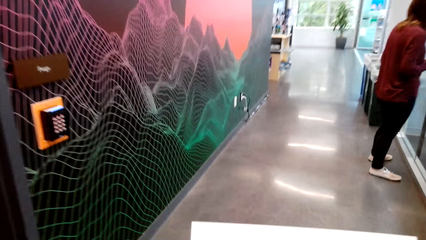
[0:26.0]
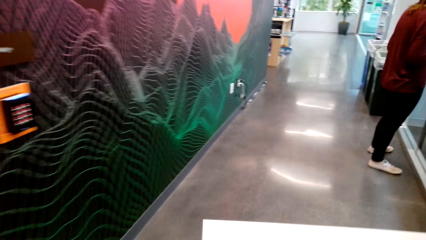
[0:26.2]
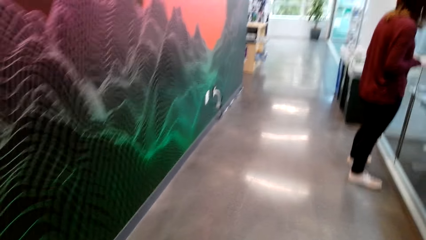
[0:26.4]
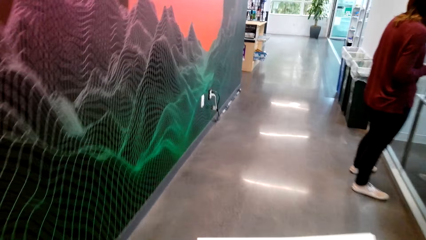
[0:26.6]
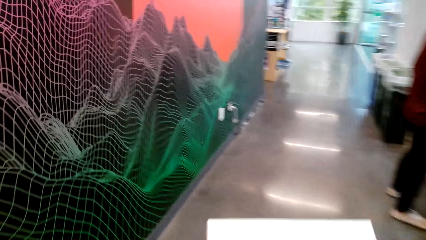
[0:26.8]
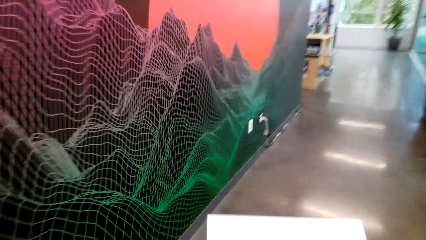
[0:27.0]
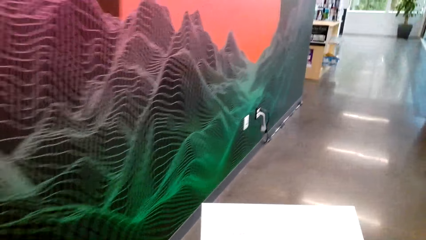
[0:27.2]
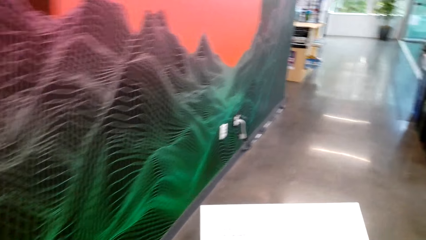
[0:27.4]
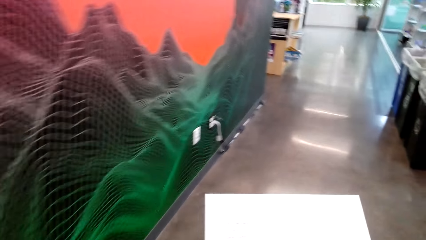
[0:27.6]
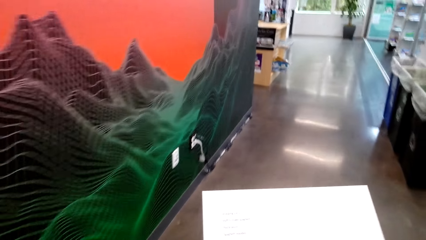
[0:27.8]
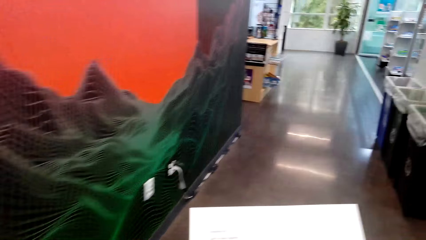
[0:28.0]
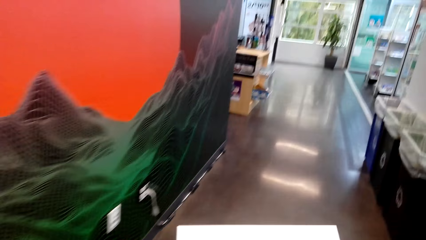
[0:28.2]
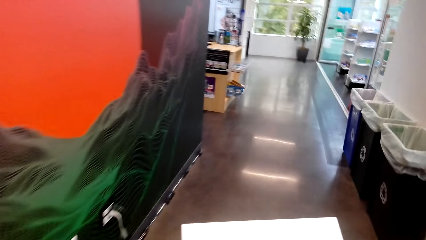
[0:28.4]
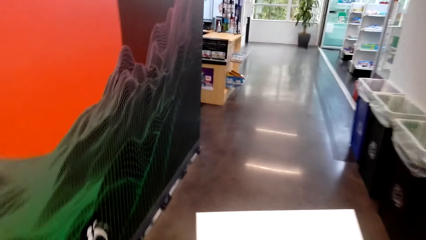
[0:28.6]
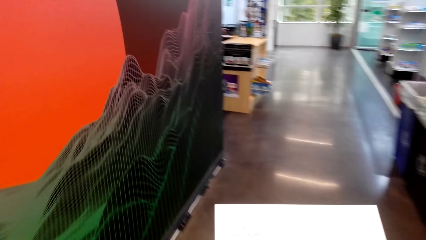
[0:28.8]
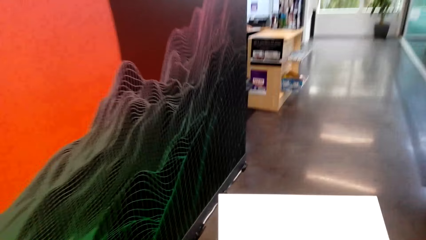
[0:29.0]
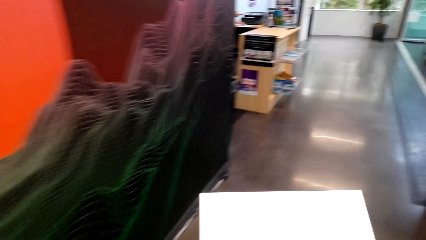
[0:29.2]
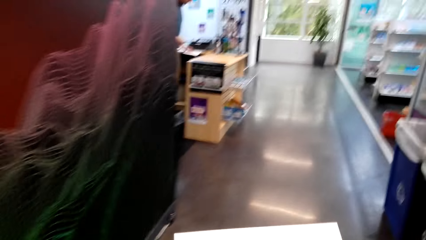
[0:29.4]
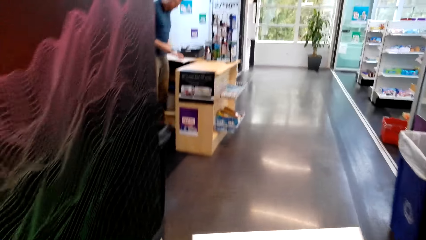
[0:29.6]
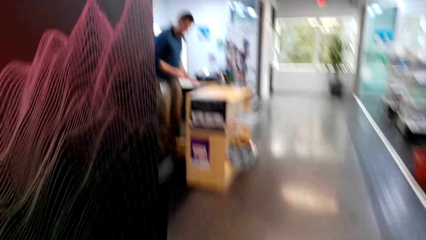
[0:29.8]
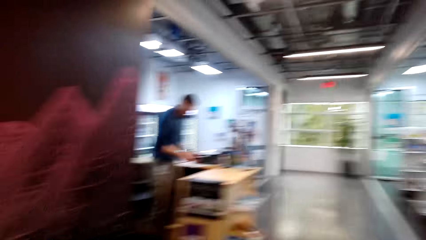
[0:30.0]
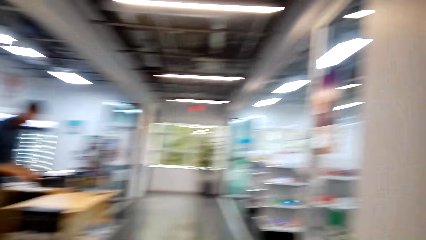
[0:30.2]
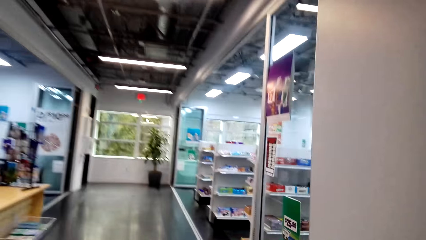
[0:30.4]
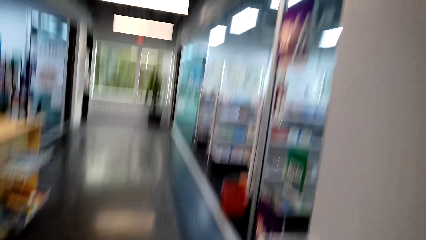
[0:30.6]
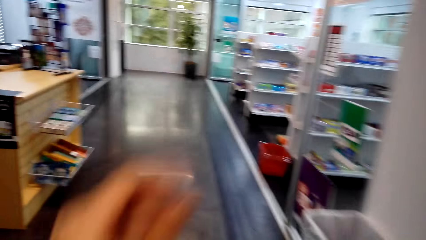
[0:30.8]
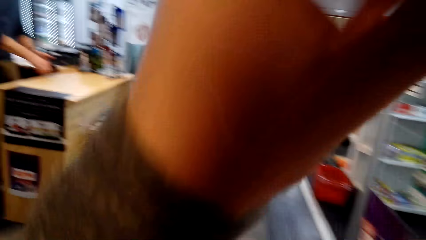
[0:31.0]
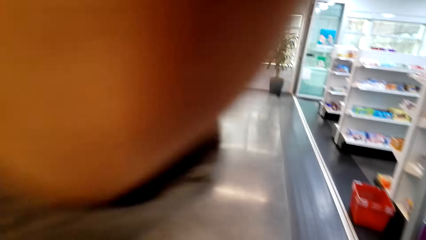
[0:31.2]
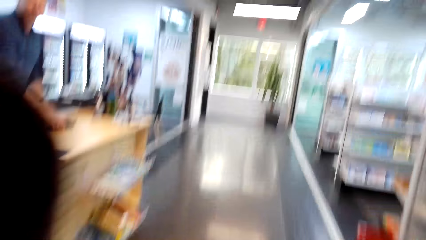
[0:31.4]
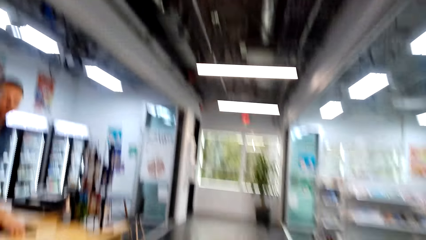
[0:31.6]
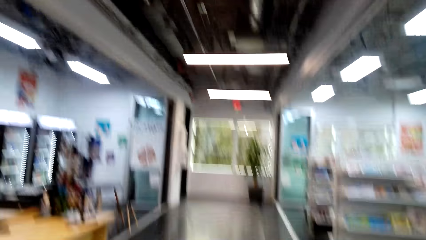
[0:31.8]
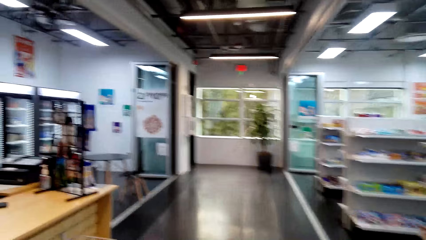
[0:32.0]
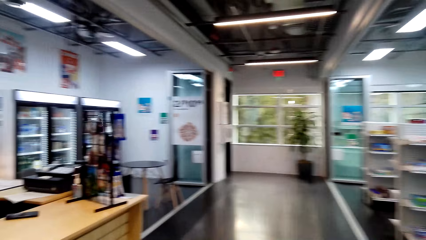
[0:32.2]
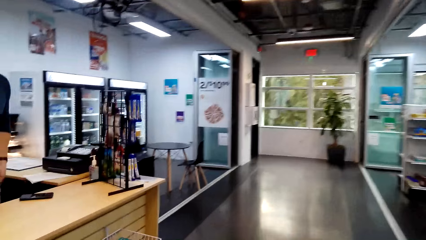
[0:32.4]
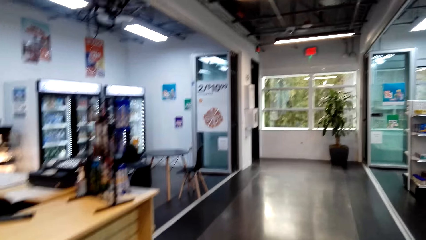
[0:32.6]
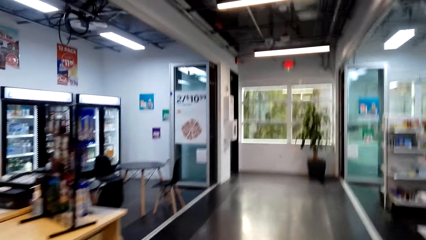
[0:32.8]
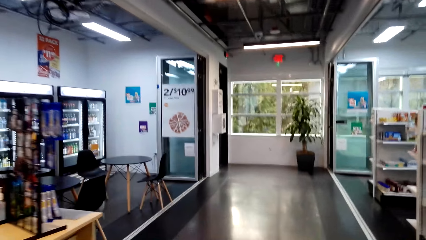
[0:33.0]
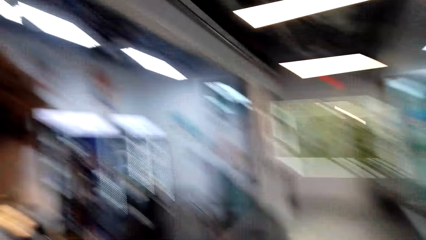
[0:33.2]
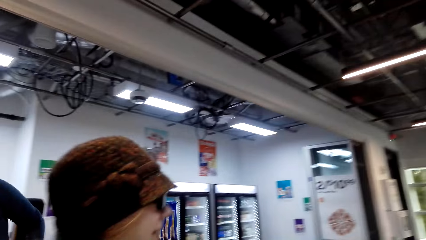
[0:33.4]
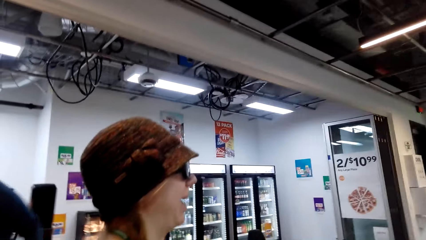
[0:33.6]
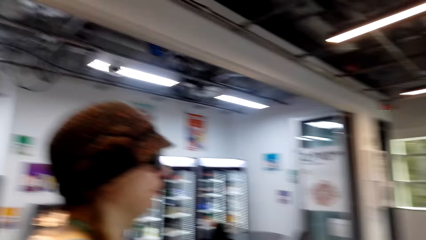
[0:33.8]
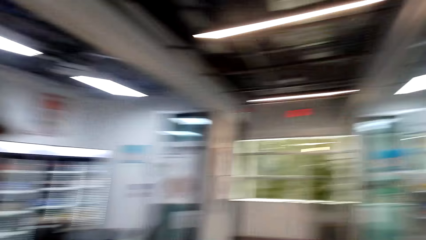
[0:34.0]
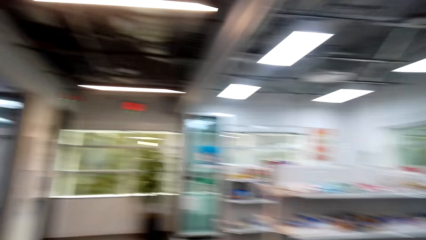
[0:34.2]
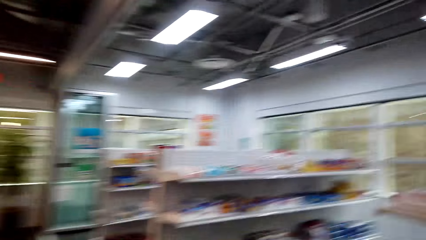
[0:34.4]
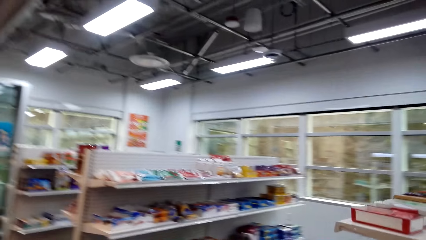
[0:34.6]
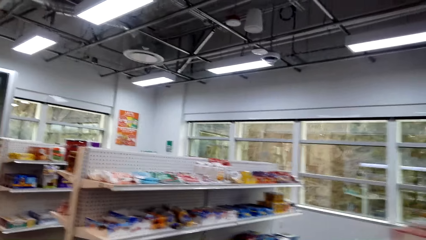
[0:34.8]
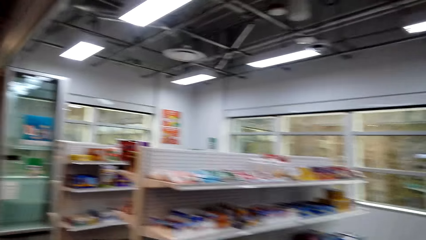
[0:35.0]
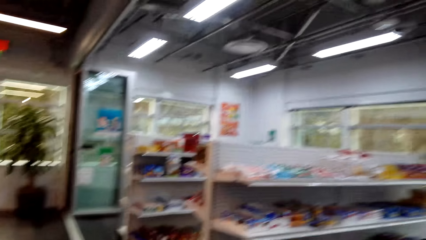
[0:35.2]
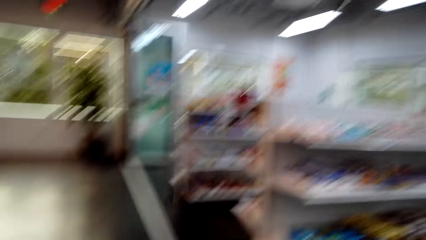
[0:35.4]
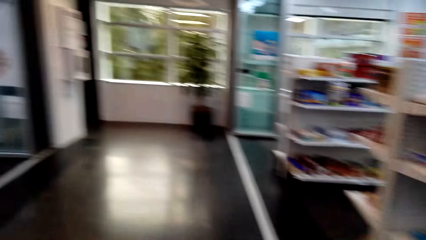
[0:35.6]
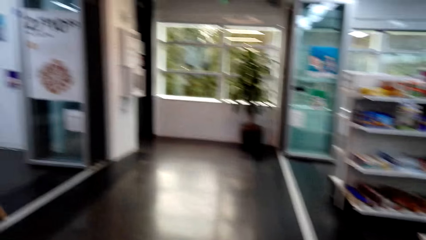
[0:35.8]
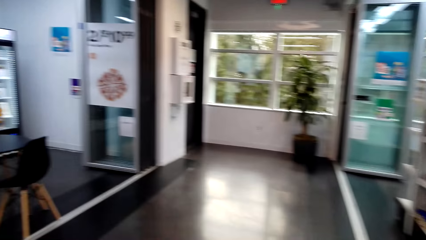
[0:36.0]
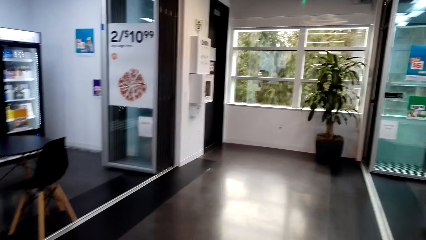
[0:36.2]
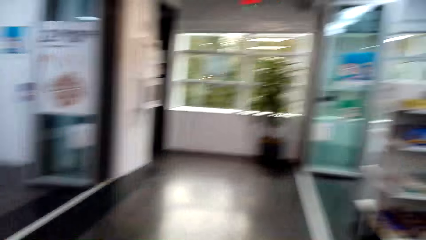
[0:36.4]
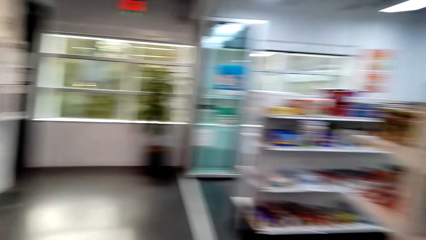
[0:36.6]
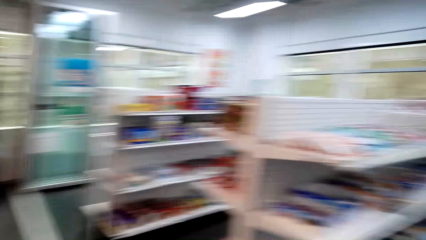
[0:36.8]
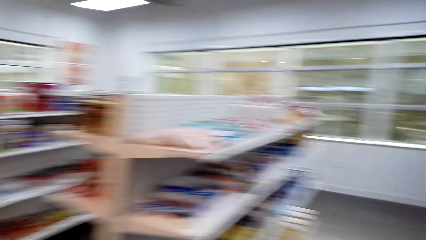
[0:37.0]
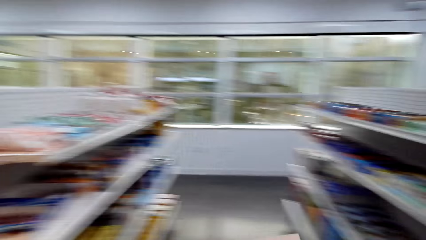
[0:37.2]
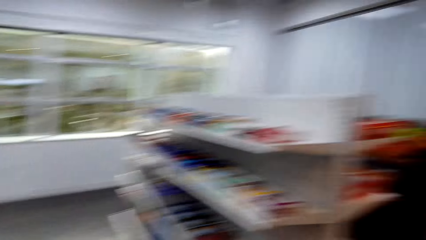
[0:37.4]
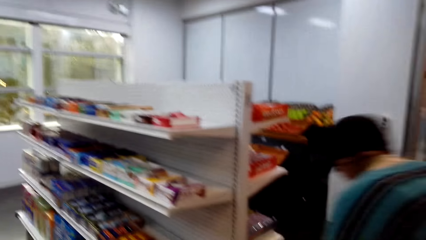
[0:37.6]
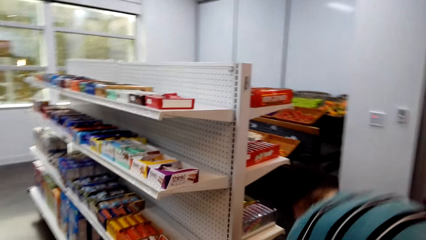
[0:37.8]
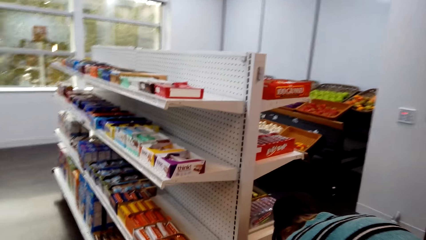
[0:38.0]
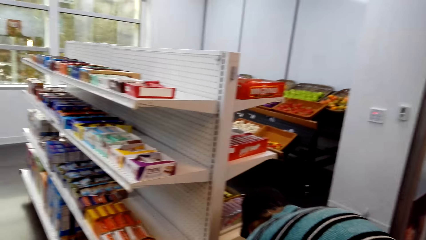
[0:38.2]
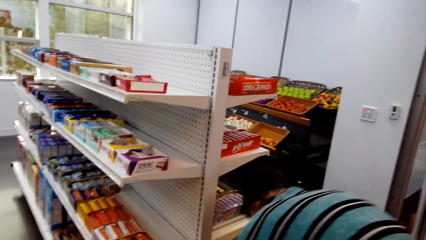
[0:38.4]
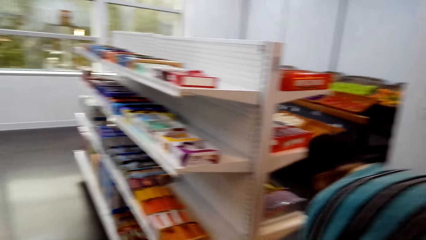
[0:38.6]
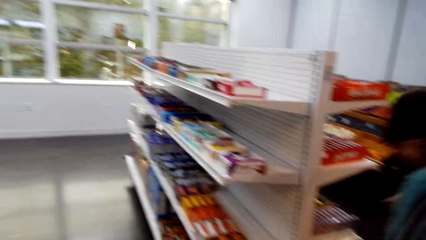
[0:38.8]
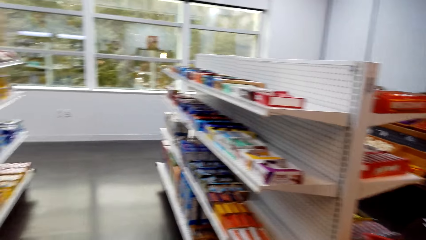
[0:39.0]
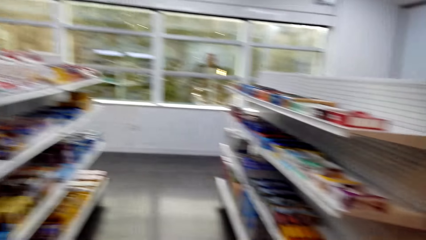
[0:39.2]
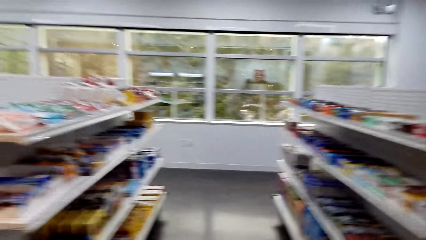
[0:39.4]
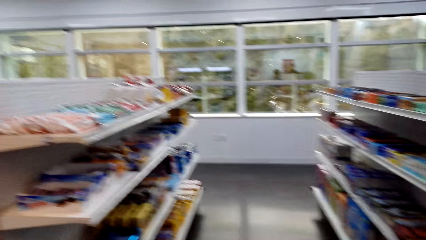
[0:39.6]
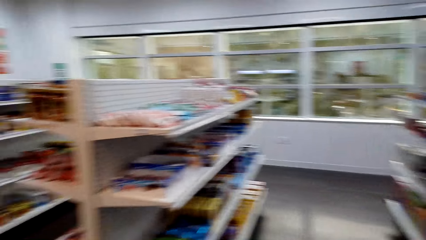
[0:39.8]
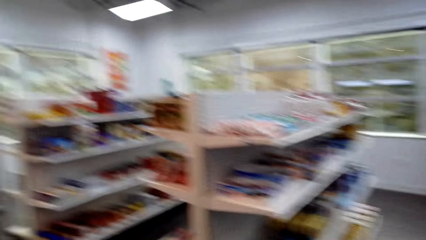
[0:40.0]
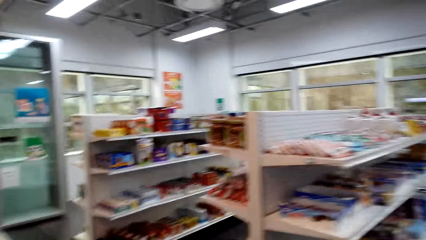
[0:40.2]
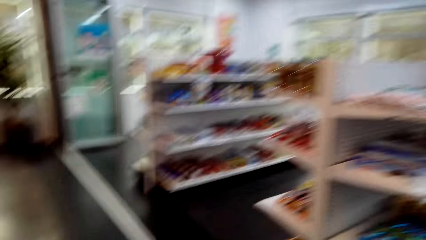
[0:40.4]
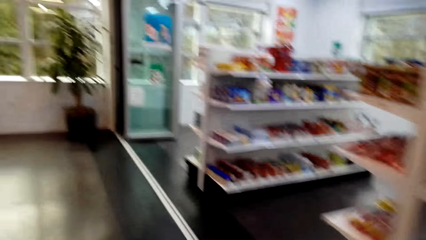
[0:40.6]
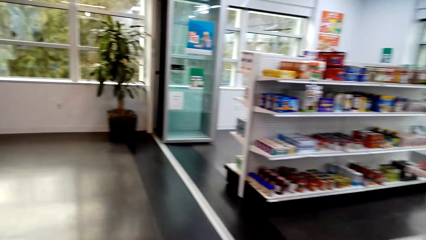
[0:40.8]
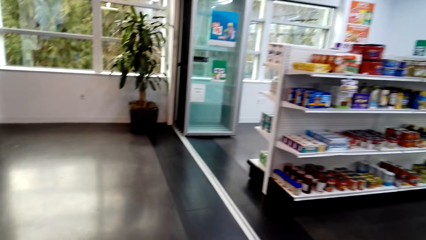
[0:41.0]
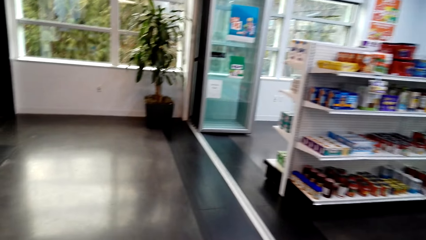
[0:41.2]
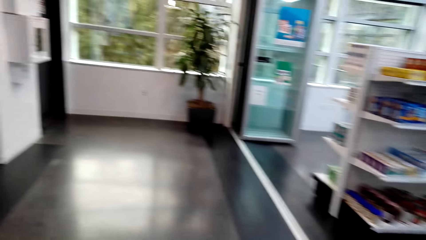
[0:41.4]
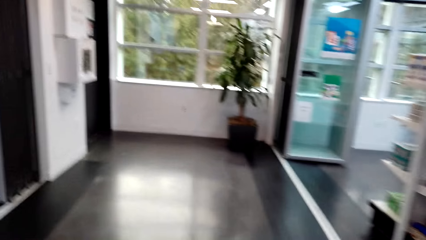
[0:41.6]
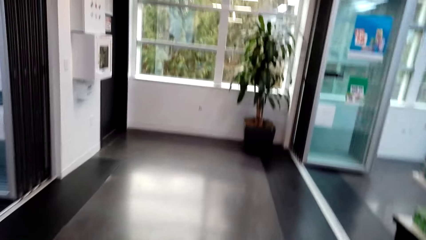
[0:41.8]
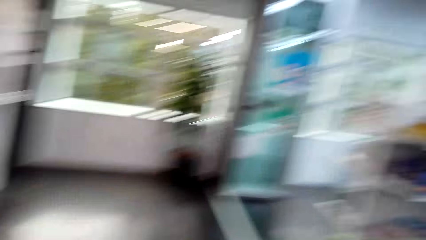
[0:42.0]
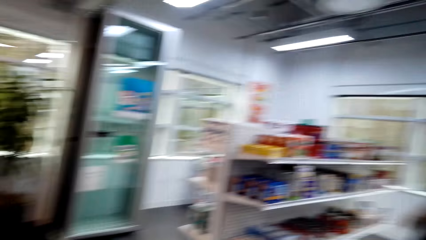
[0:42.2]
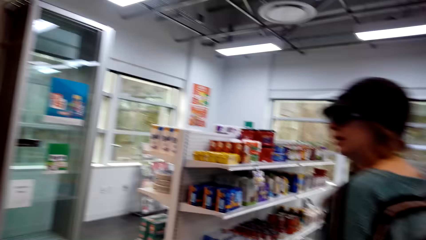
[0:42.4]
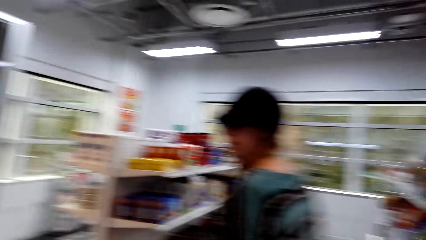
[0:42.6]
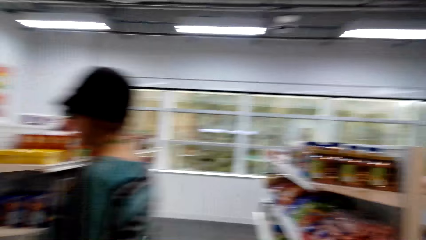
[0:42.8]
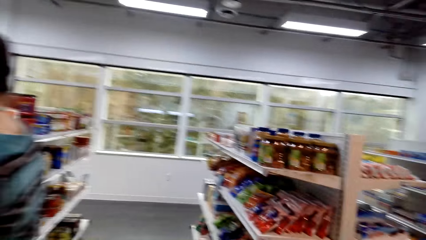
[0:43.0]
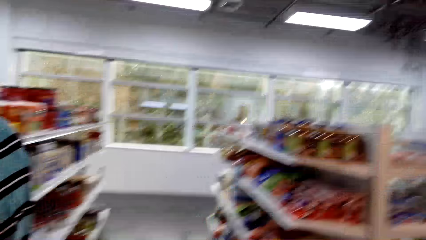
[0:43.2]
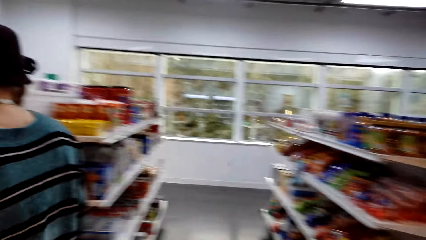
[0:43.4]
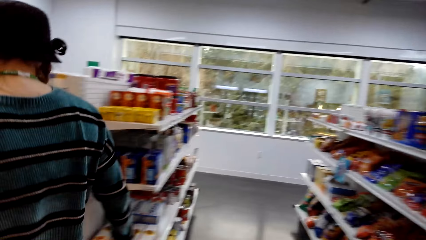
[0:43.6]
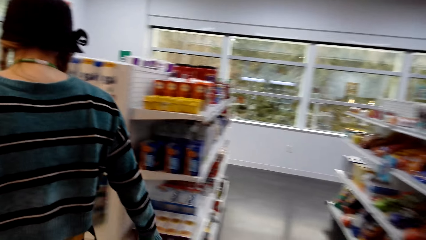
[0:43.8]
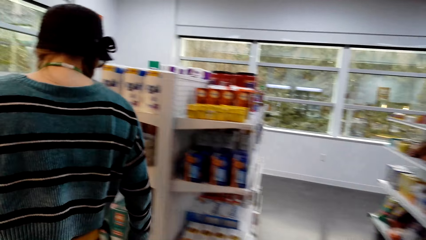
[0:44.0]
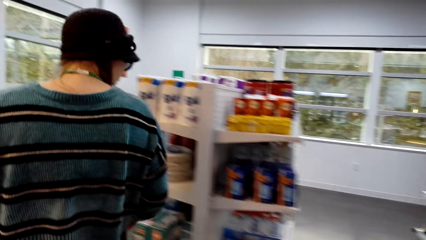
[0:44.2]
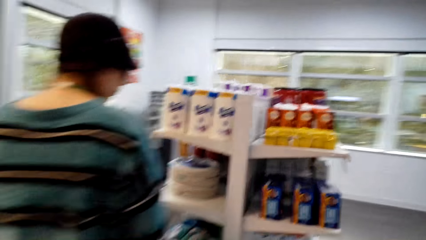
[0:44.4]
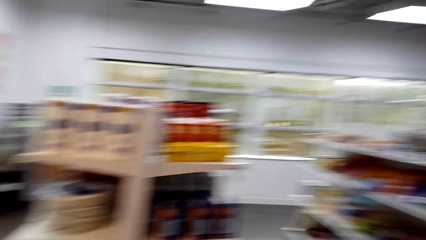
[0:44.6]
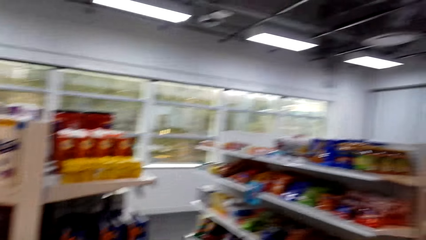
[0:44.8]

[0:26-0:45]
The camera wearer turns around. She holds a paper list in her hand. She converses with a person. She enters the supermarket. She lifts up her hand. She walks in the supermarket. The woman picks the trolley basket. The camera wearer looks around.
